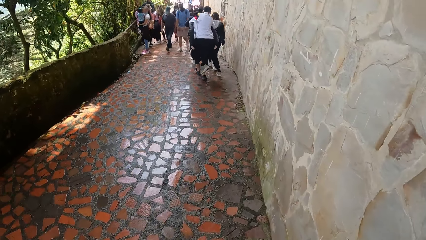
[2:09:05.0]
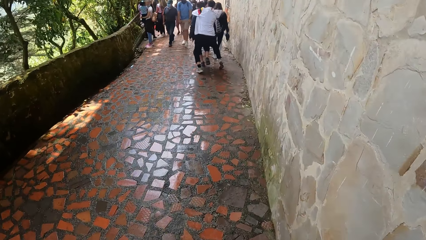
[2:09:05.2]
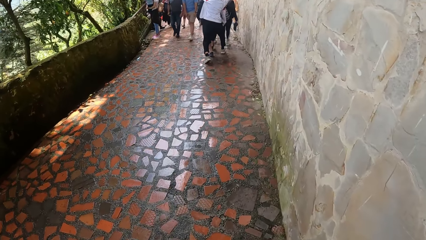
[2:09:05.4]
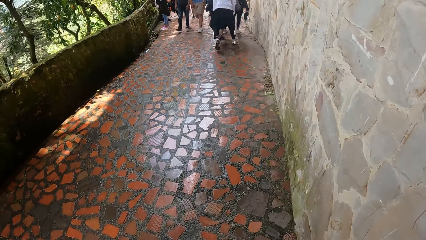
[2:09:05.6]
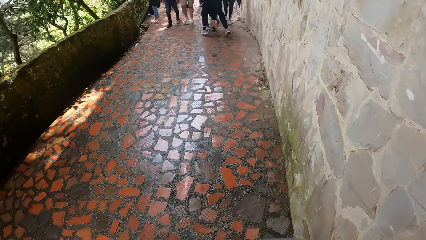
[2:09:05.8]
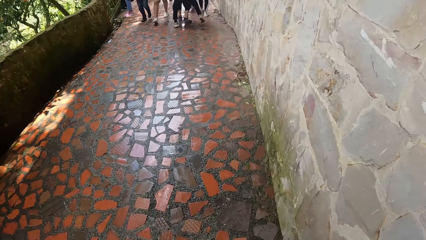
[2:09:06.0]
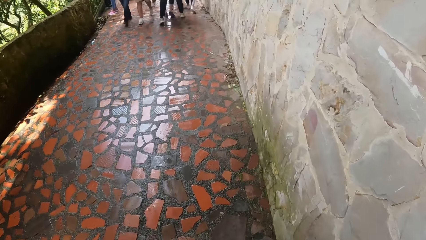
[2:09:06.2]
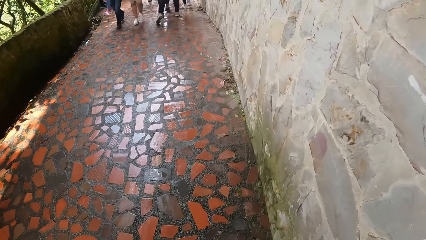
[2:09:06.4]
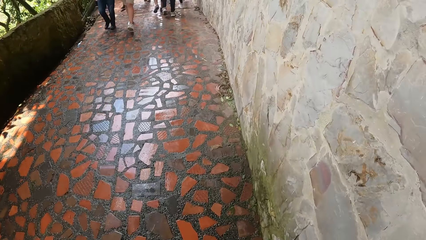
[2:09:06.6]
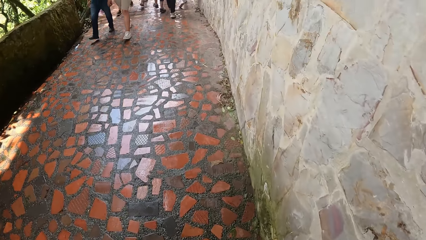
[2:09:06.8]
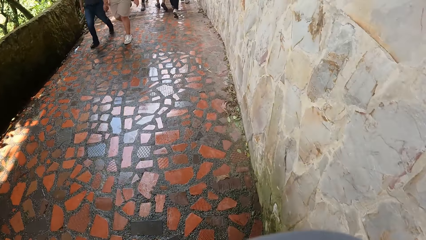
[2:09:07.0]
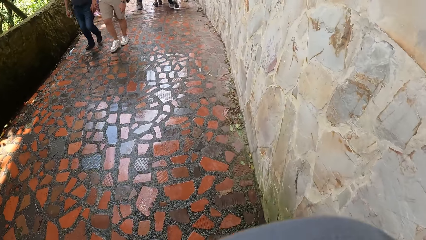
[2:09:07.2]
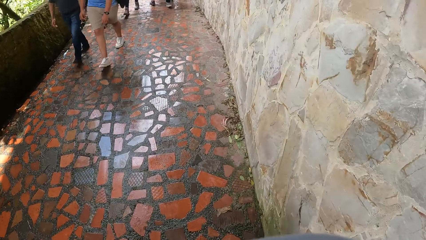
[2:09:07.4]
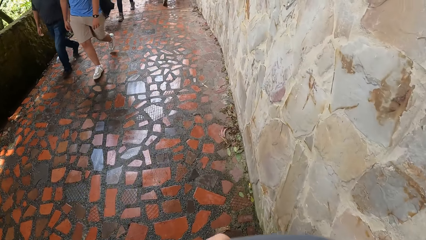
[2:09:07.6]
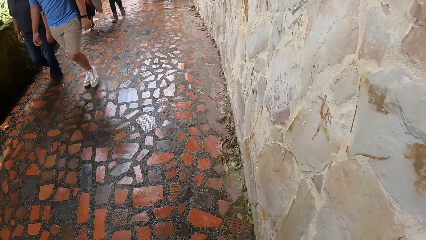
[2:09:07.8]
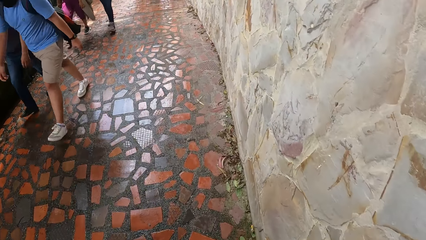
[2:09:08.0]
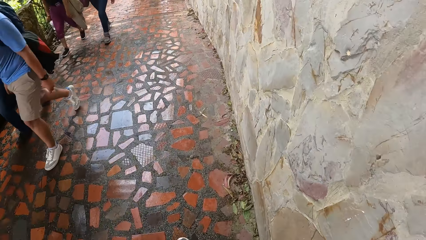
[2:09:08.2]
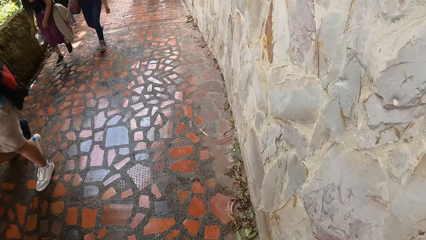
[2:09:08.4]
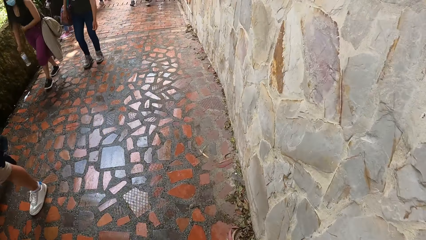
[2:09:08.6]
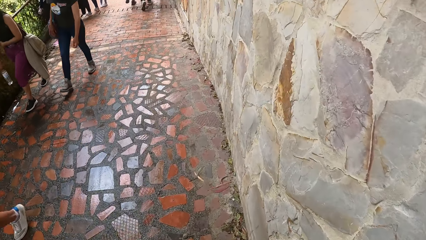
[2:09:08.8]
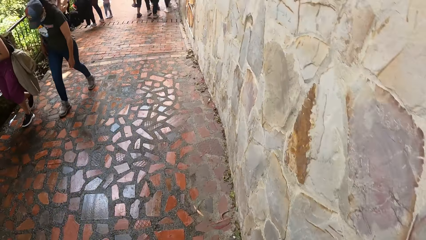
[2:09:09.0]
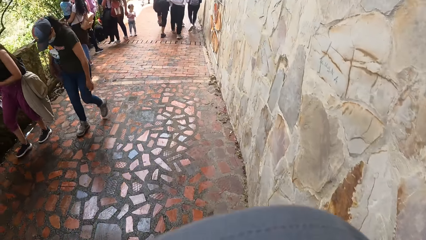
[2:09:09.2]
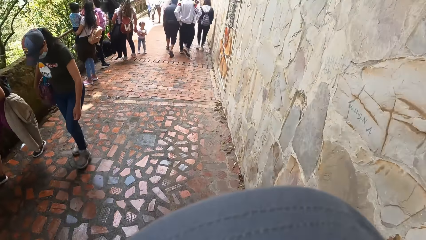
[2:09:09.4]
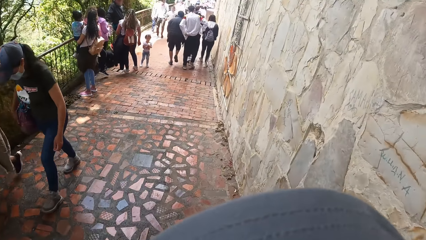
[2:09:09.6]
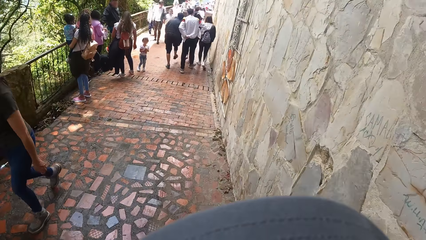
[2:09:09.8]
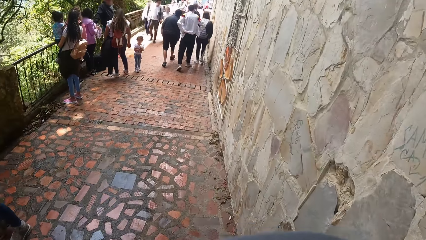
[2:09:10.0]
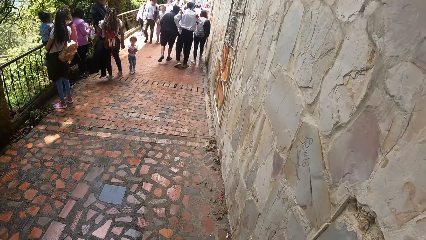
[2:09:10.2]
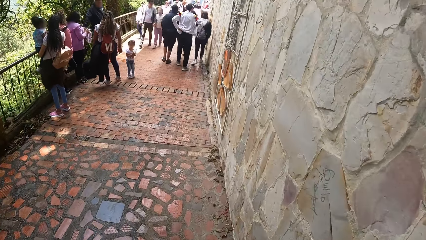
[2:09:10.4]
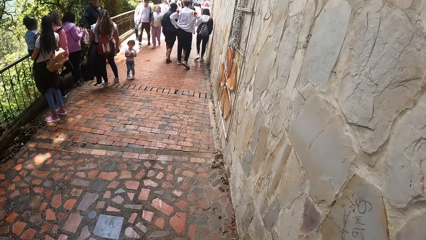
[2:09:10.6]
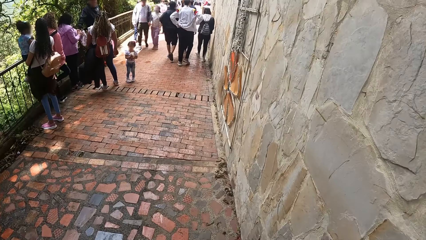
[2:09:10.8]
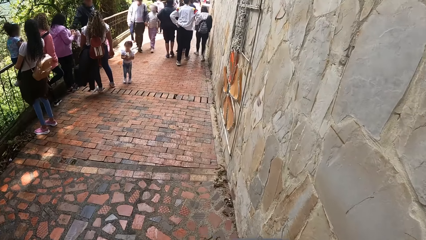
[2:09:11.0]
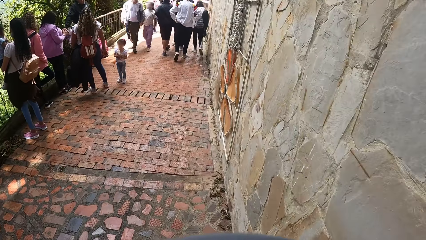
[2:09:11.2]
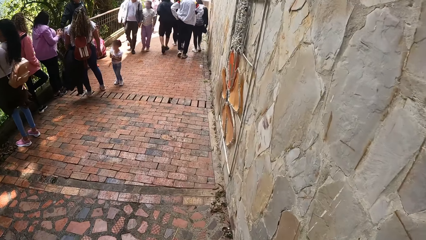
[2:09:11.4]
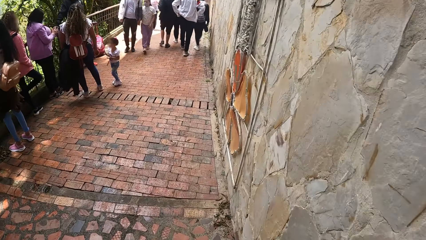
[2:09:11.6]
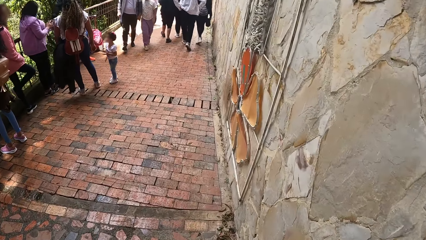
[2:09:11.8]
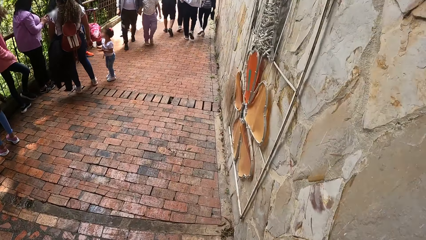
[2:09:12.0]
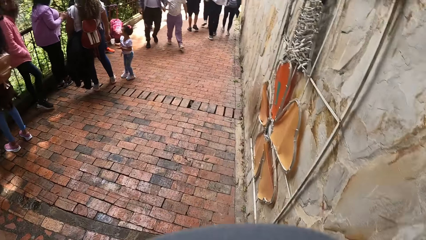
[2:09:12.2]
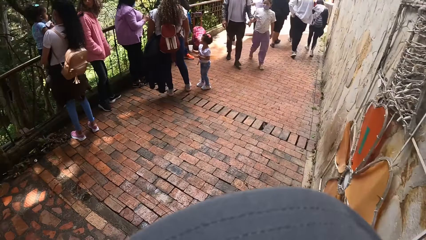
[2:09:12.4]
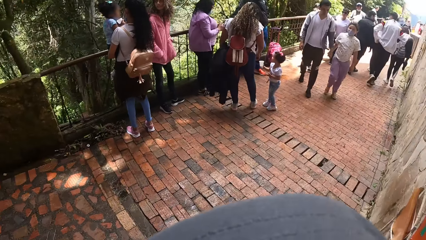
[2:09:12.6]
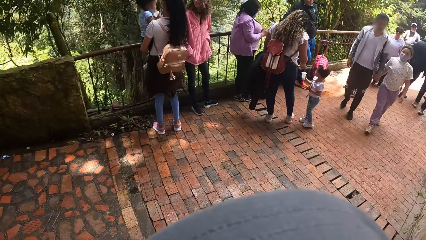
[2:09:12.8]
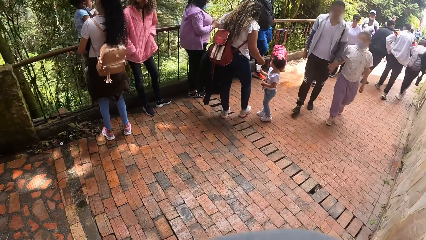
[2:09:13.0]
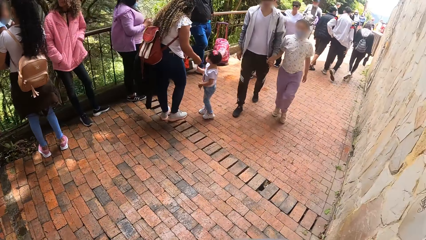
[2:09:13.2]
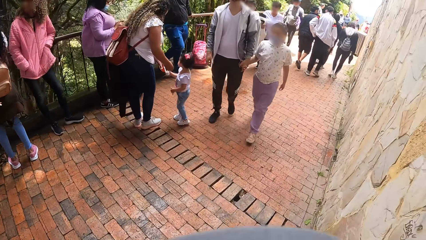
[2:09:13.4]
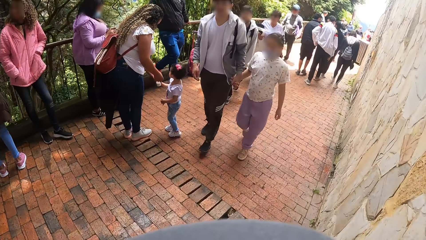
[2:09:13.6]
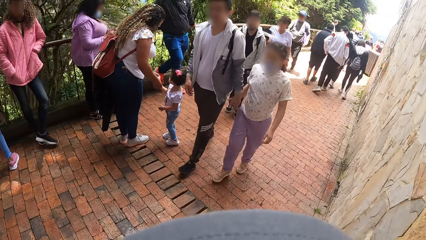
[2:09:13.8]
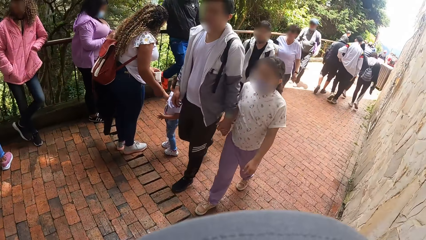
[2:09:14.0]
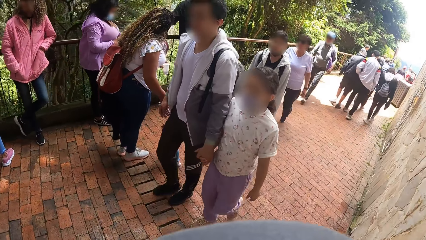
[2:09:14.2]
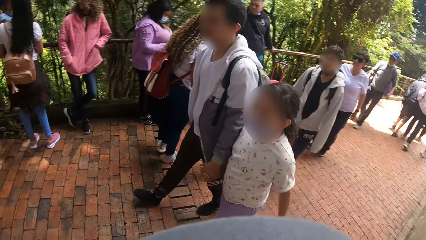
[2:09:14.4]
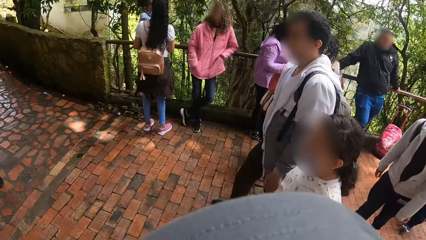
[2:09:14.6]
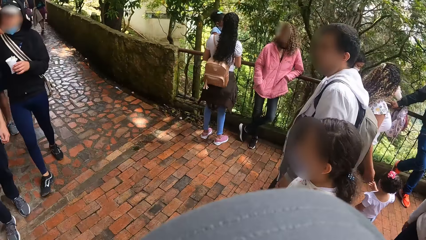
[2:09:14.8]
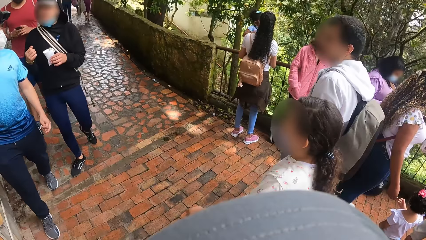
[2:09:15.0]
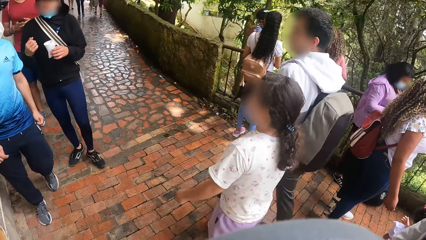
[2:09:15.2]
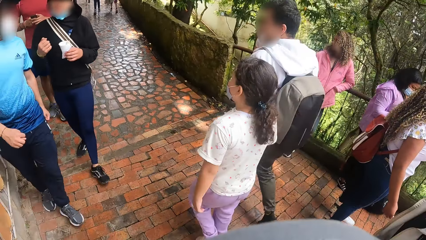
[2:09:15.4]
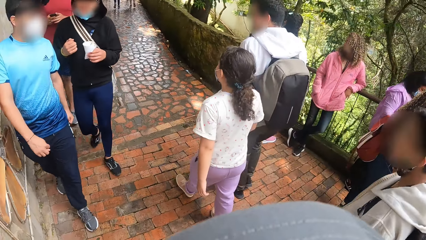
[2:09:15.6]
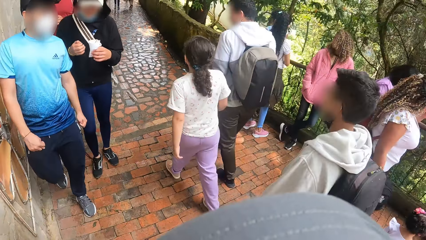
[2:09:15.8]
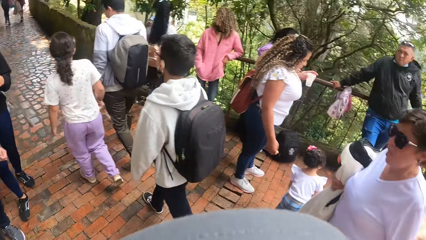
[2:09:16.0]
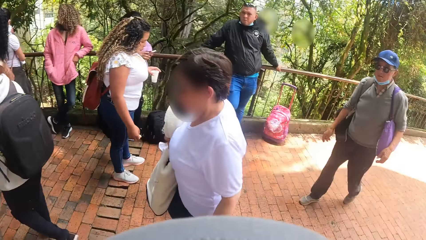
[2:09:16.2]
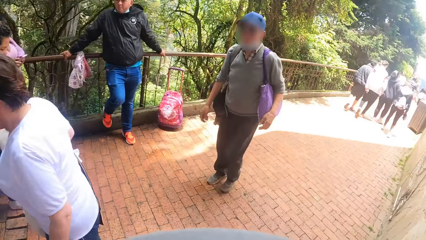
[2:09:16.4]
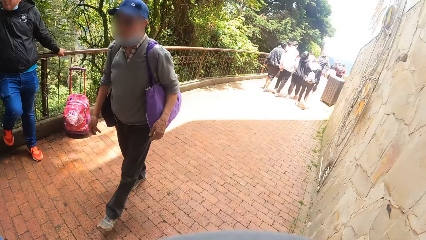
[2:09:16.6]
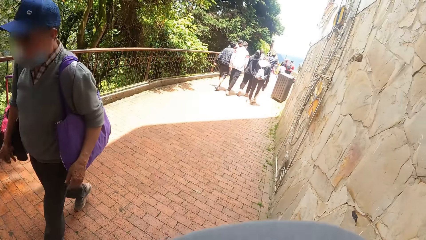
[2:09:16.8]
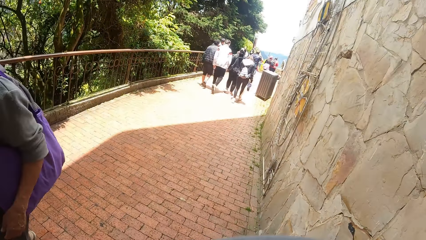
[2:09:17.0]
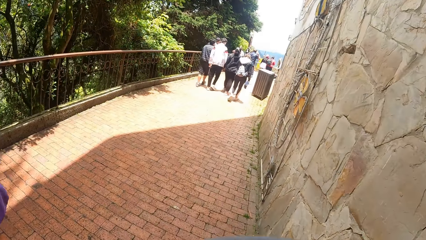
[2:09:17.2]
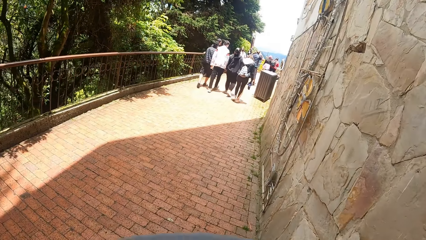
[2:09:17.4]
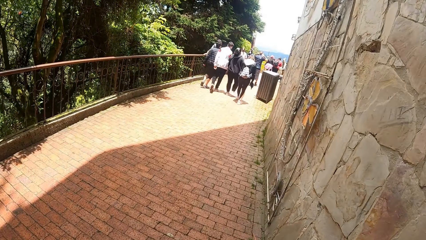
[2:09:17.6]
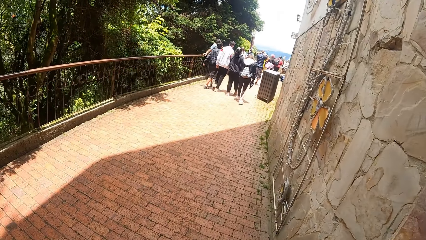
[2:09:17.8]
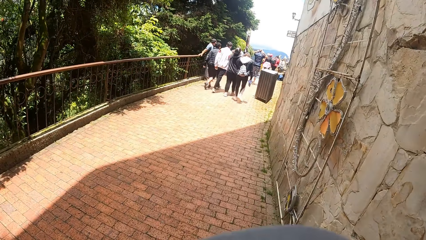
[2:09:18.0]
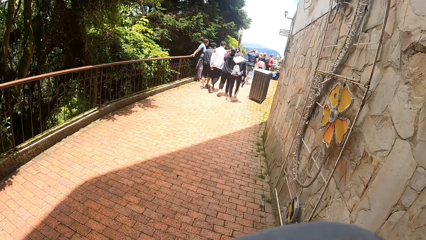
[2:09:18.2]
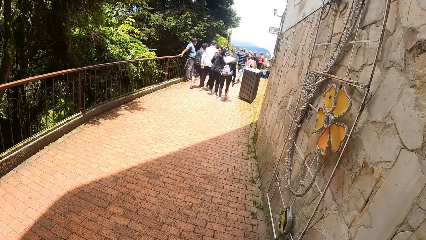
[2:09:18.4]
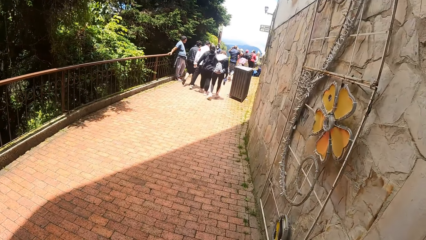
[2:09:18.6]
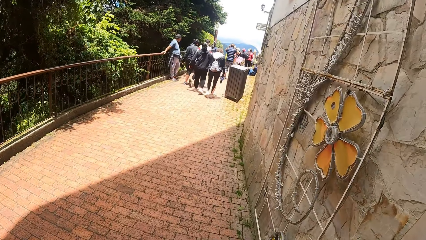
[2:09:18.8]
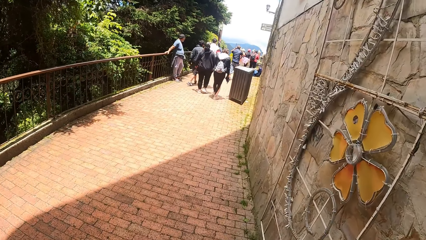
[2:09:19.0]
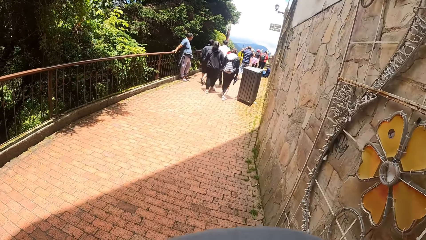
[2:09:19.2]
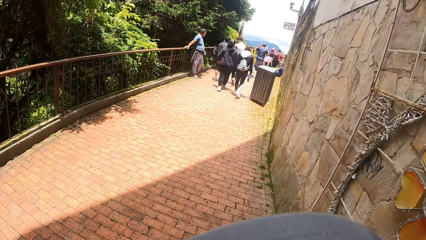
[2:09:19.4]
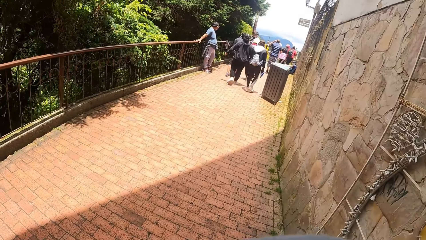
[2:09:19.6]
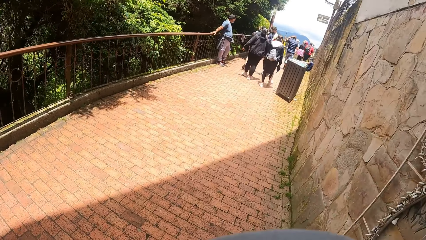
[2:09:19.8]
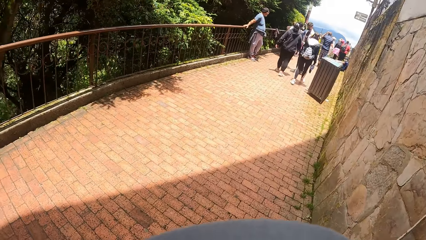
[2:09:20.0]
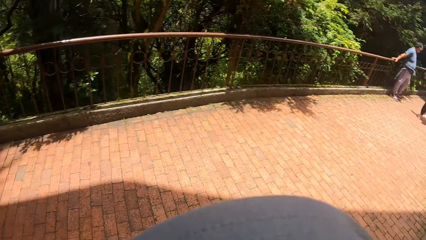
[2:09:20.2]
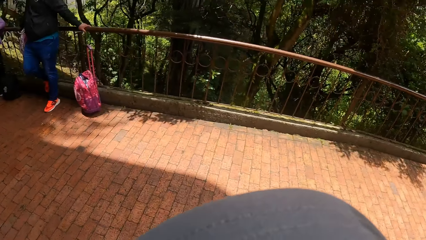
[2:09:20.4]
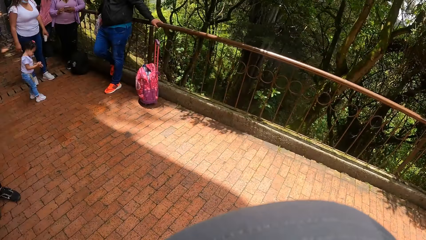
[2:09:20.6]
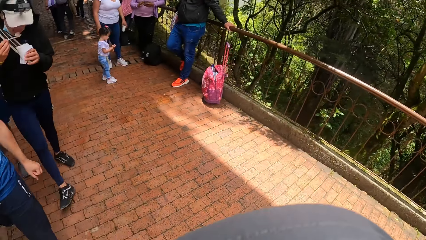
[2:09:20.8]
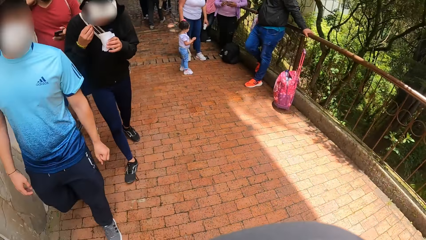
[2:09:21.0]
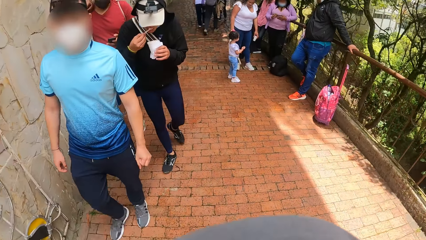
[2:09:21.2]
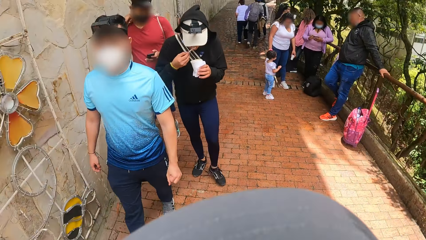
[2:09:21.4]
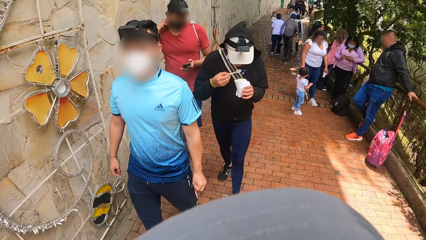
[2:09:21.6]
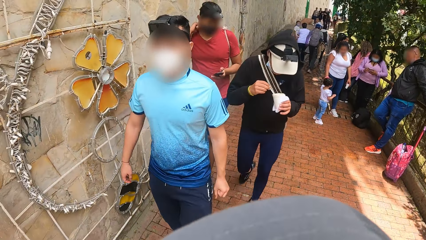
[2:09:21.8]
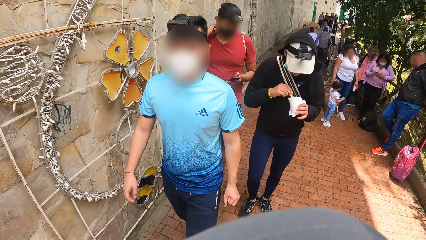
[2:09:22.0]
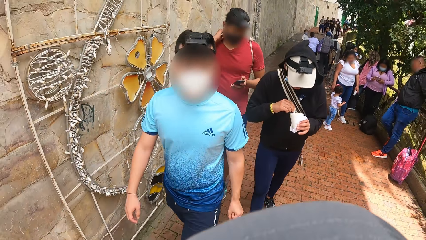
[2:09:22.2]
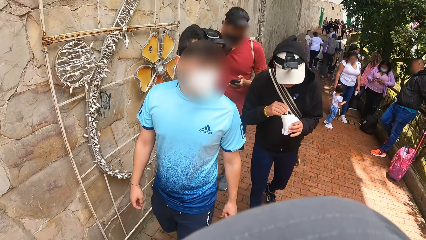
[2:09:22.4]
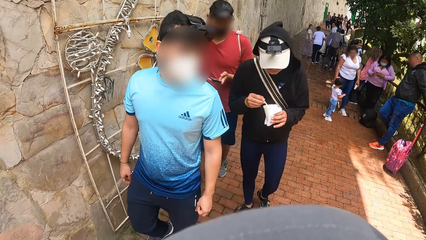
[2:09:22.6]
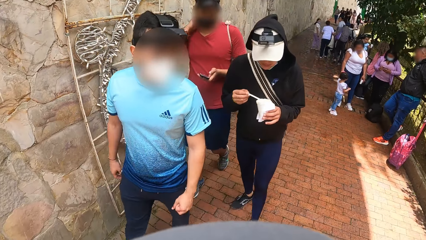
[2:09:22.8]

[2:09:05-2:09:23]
The camera wearer walks along the pavement. They walk past a group of people. They look around. They walk along the pavement. They walk past a group of people. They look around. They turn towards a man, another man and a third man. They turn towards a group of people. They walk along the pavement. They look around. They turn towards the first man, the second man and the third man.
